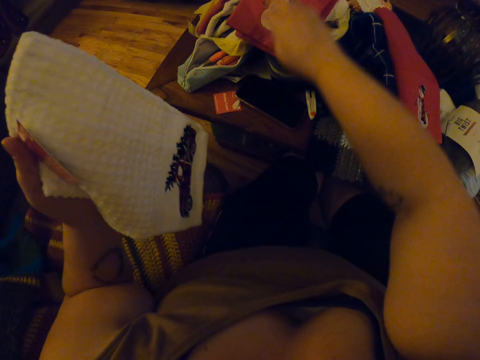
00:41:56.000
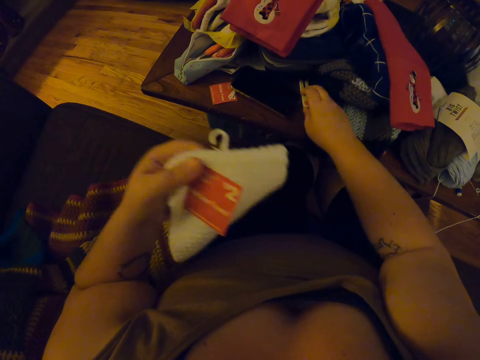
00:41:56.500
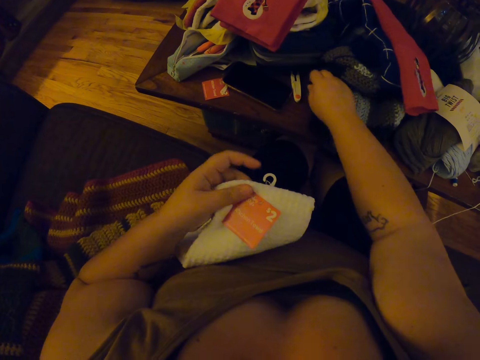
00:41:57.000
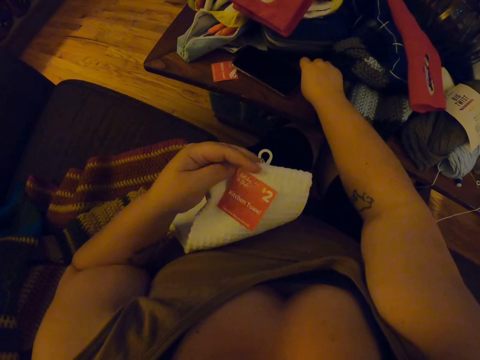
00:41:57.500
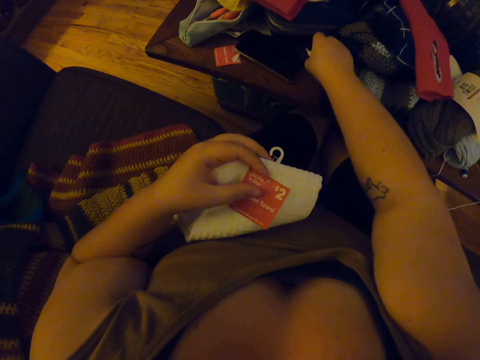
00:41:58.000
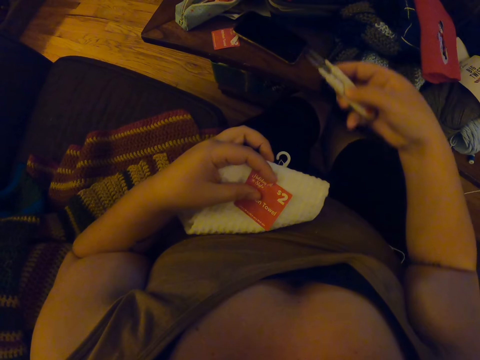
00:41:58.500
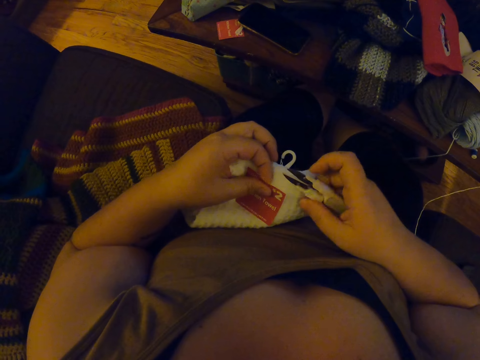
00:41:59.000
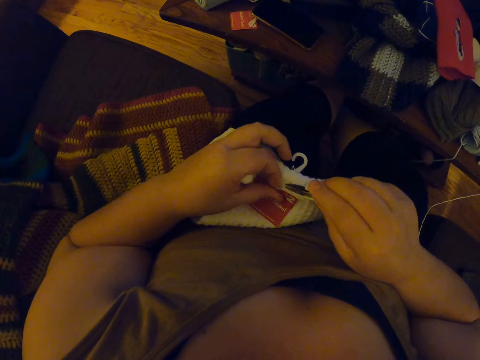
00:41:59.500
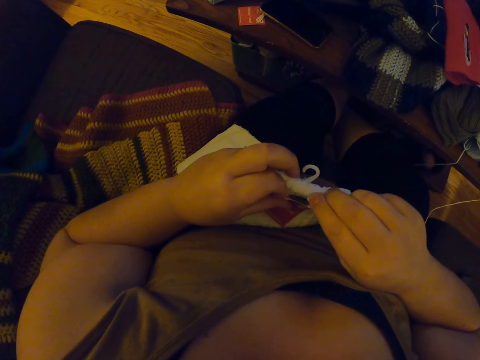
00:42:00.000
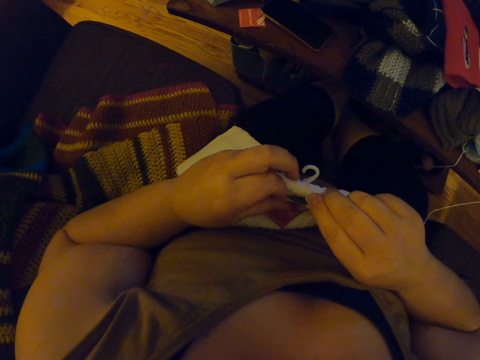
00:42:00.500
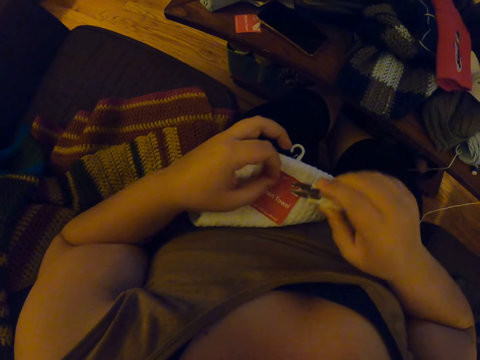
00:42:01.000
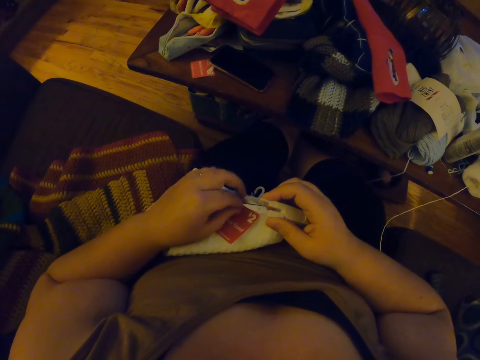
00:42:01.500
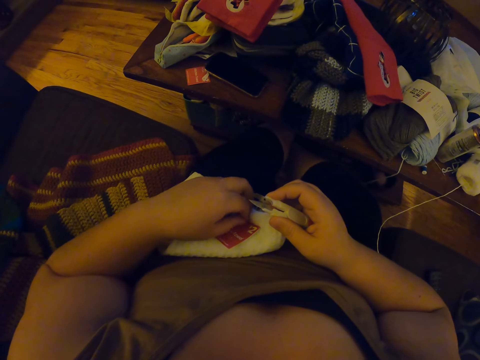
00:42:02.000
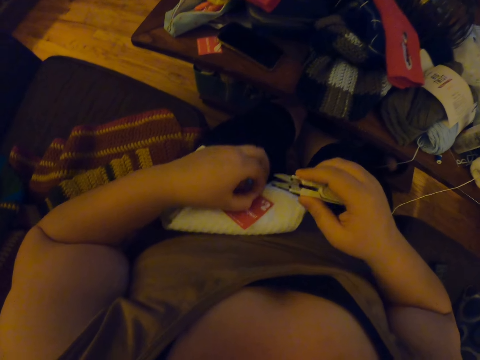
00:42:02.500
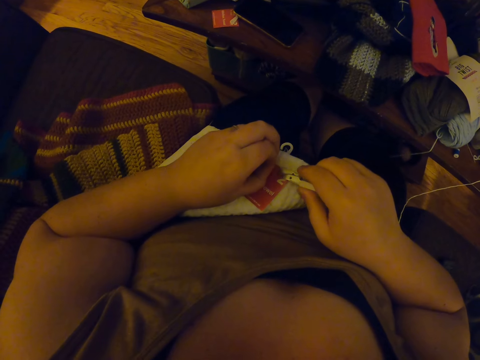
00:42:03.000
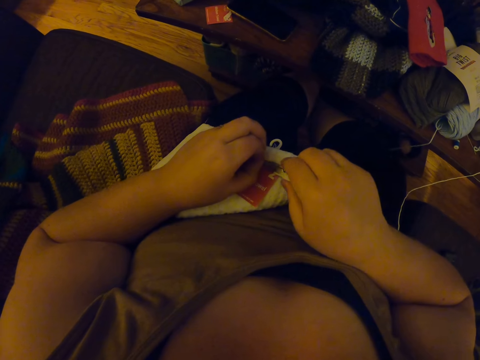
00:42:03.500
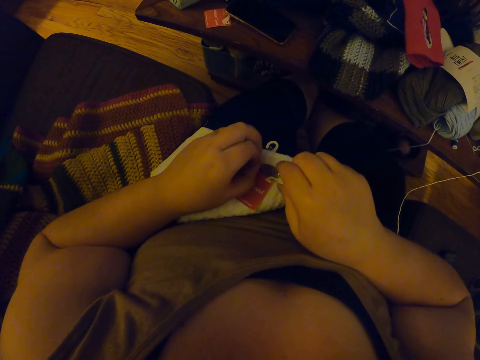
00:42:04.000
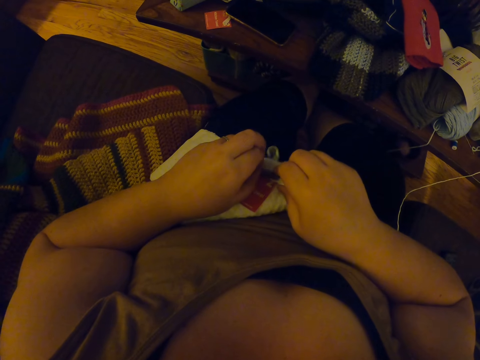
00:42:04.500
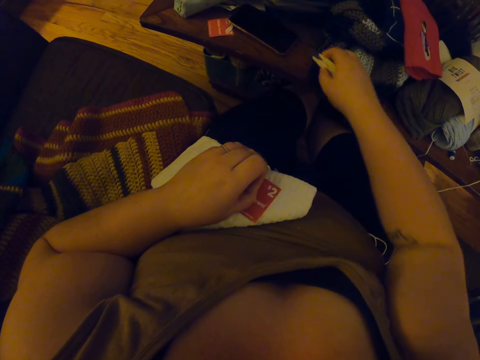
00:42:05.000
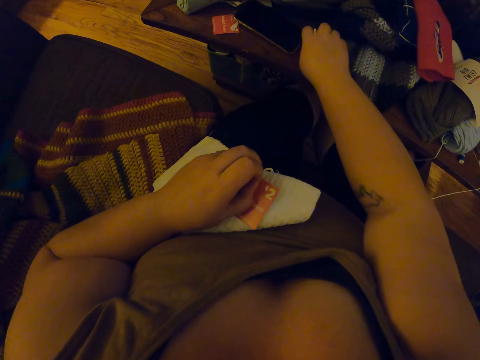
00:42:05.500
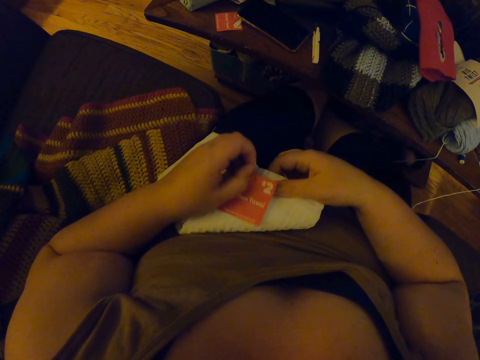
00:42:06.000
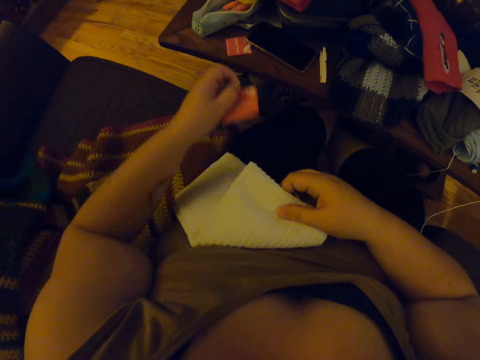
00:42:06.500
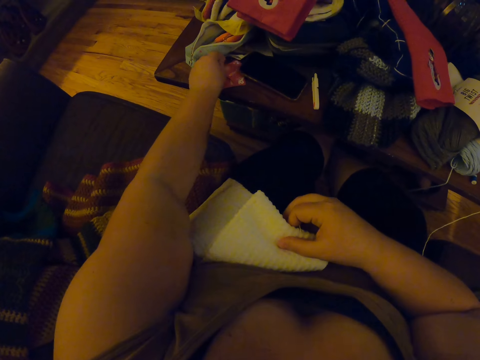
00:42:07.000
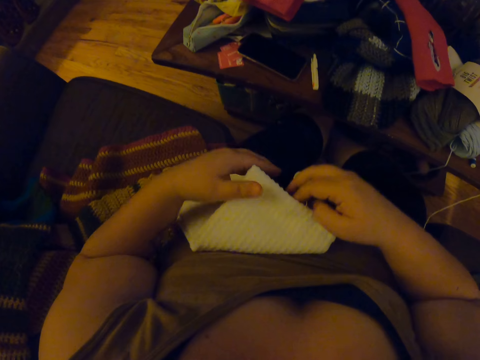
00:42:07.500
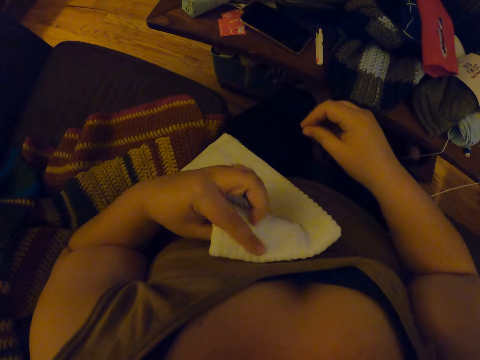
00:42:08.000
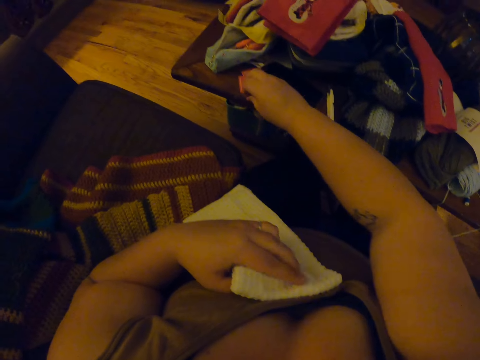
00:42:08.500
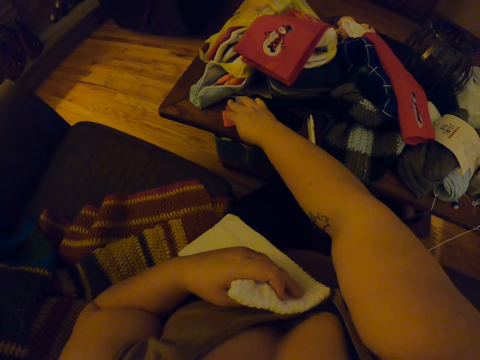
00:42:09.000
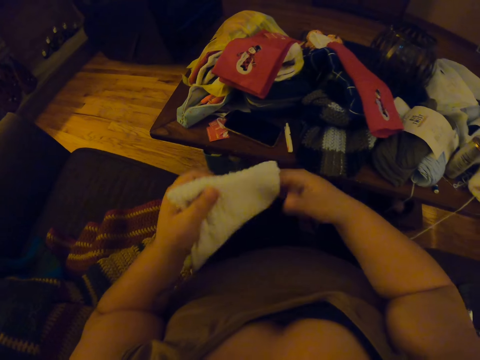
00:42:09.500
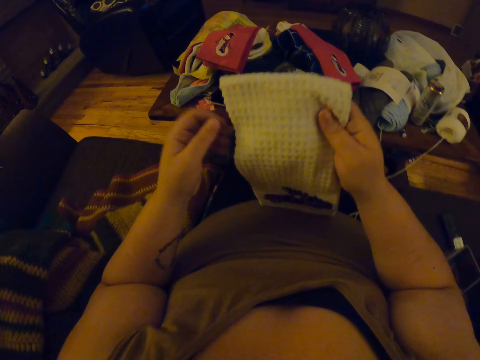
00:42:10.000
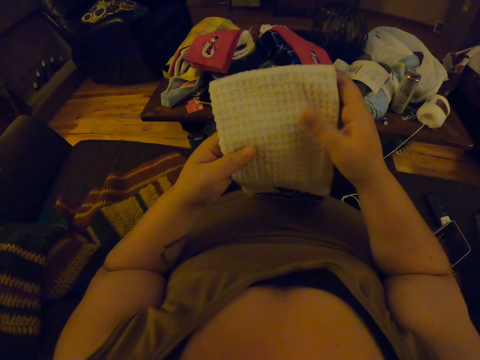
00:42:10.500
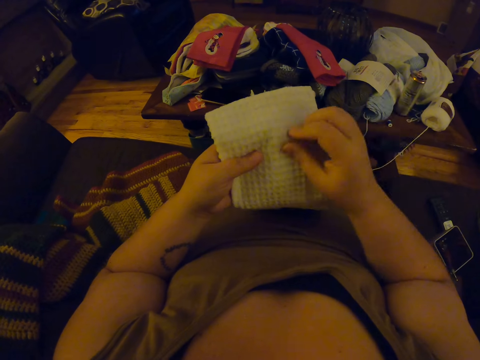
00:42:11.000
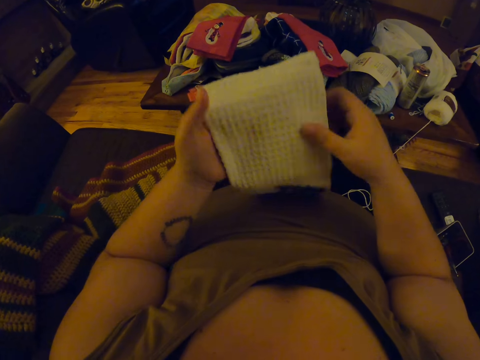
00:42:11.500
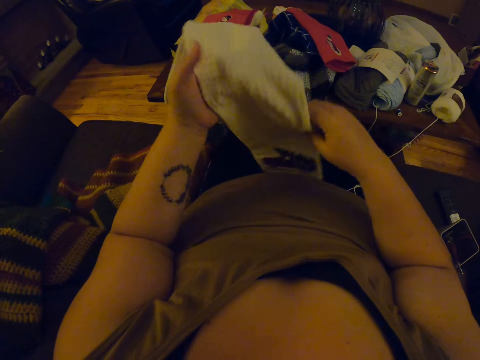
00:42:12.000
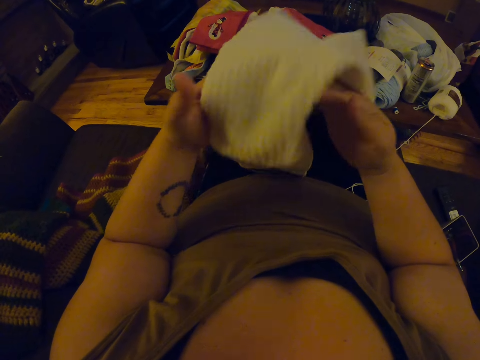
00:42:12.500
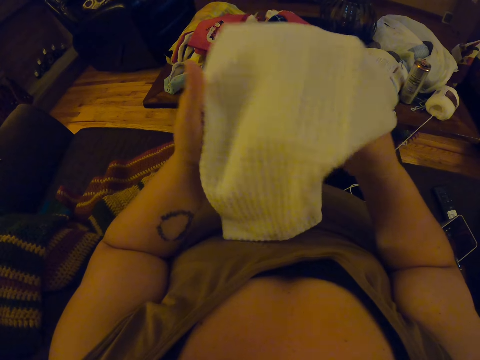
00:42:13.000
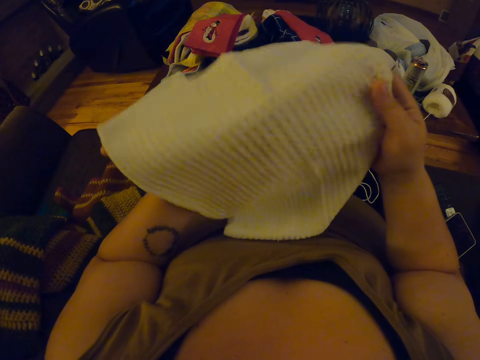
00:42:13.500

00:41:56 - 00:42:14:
The camera wearer drops the red fabric in the box on the table. She picks up the scissors from the box on the table. She cuts off a tag on the white fabric using something. She drops the scissors in the box on the table. She drops the tag in the box on the table with her left hand. She drops a piece of the tag in the box on the table with her right hand. She examines the white fabric.

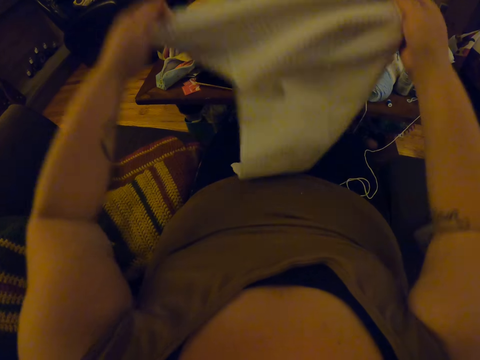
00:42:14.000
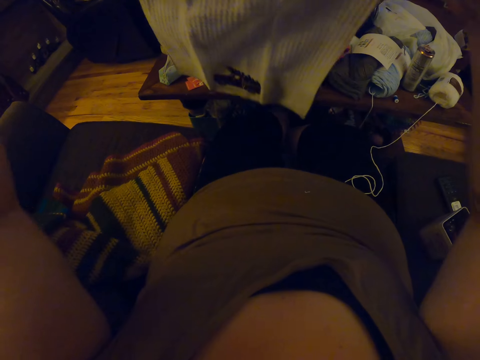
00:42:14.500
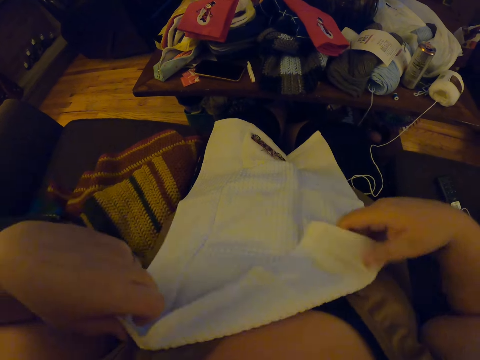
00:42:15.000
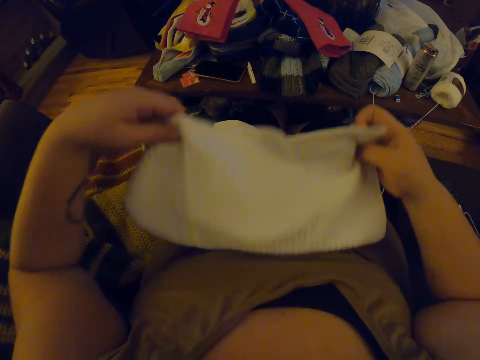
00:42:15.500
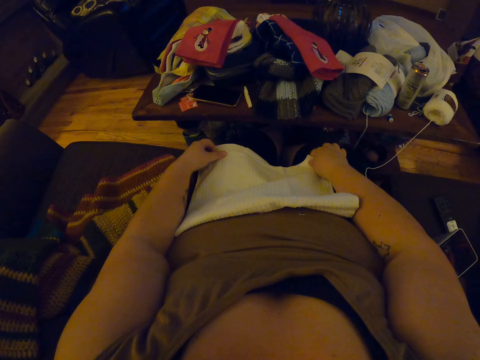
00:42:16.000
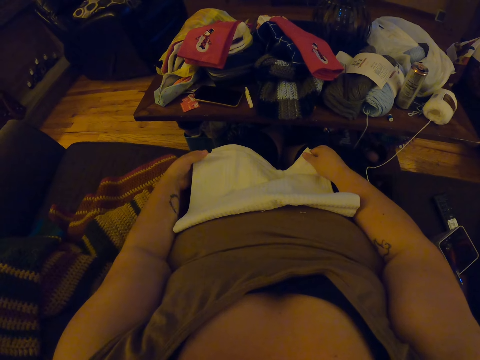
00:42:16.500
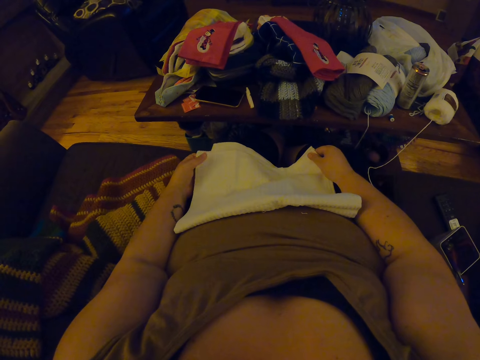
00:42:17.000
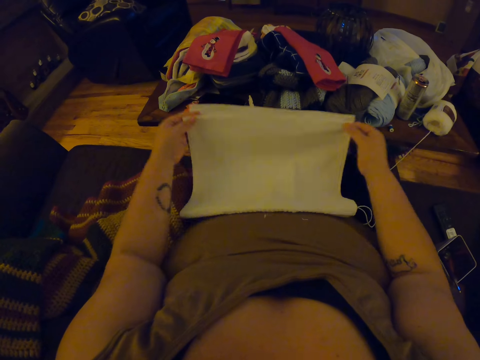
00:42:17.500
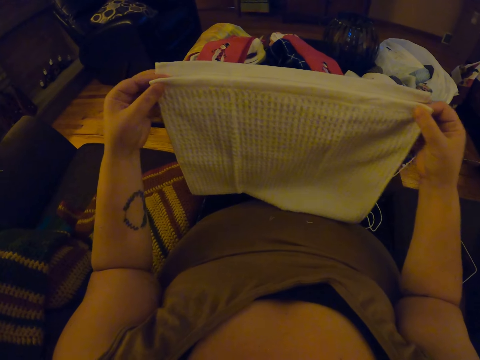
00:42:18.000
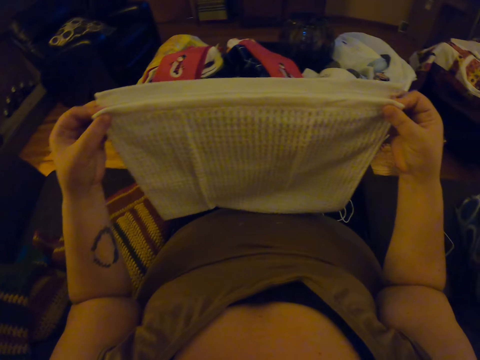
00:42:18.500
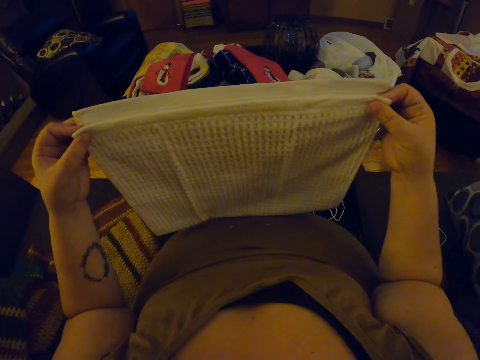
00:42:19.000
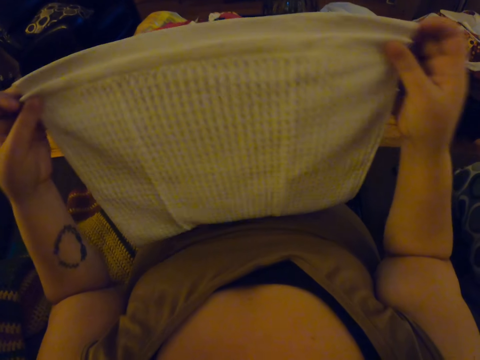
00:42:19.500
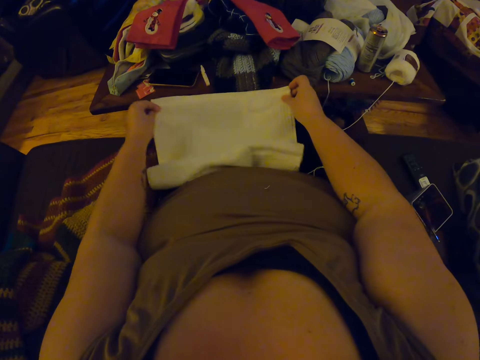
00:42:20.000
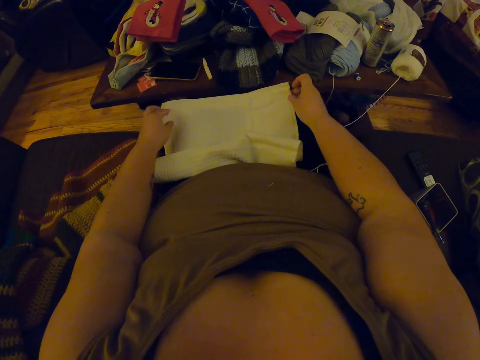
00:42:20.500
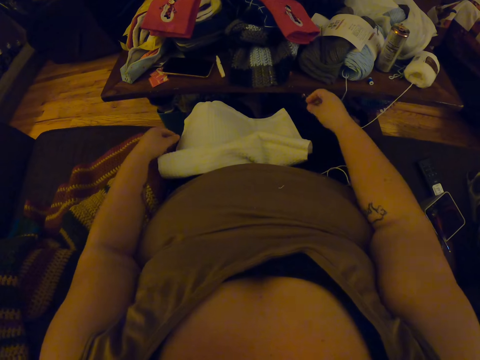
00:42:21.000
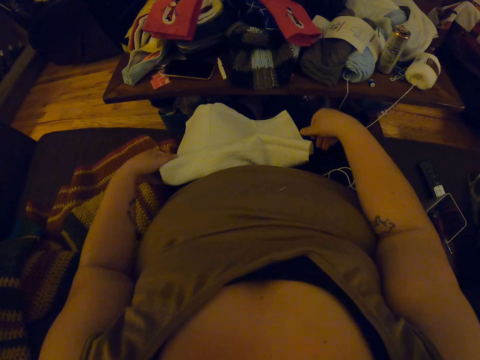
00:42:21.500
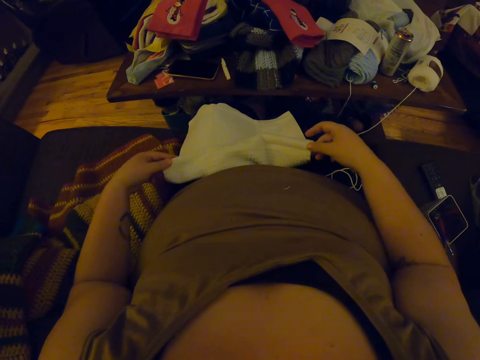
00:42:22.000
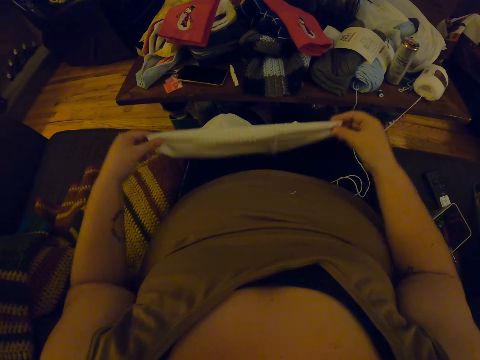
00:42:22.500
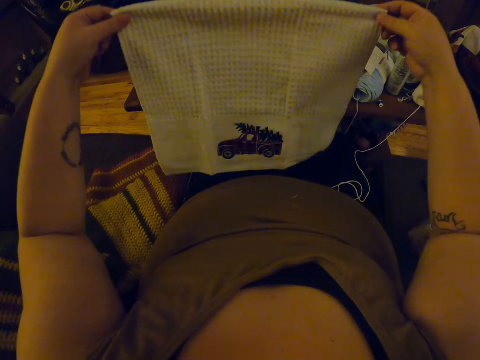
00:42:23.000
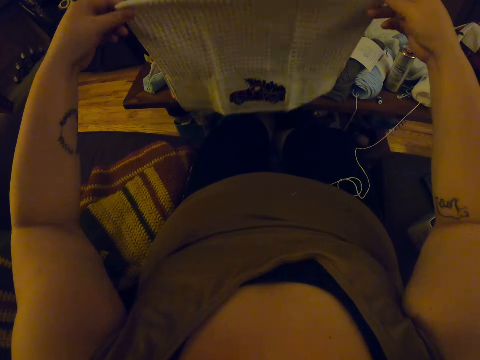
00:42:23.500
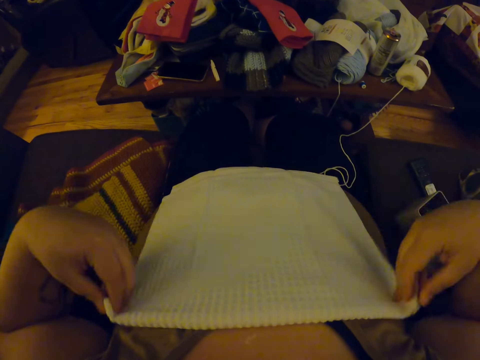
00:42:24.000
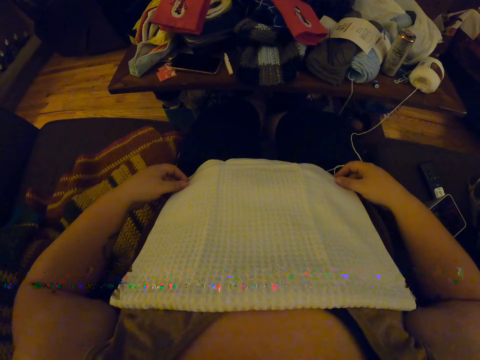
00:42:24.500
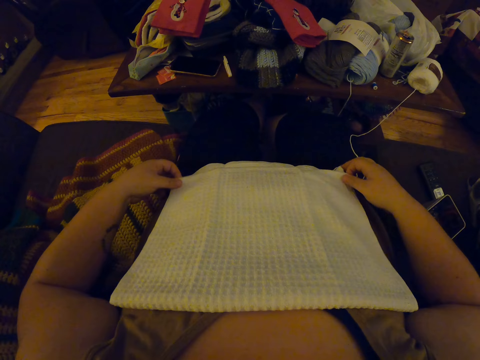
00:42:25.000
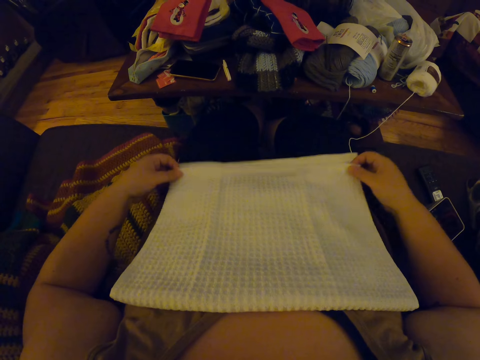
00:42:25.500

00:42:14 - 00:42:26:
The camera wearer folds the white fabric in half. They unfold the towel. They refold the towel into two.
